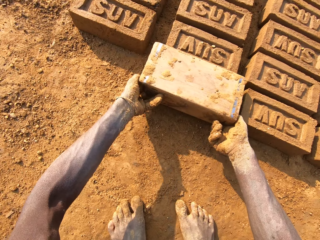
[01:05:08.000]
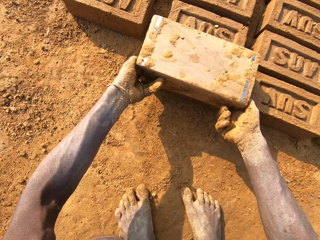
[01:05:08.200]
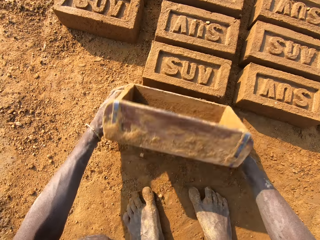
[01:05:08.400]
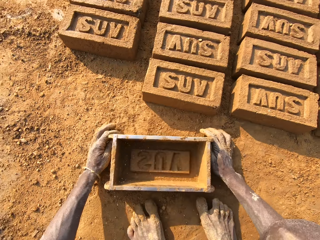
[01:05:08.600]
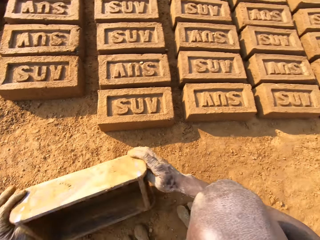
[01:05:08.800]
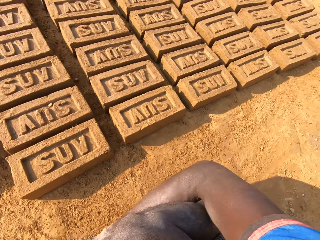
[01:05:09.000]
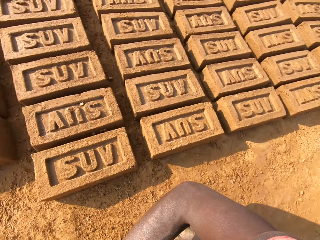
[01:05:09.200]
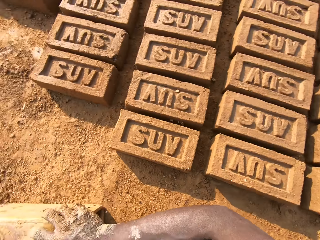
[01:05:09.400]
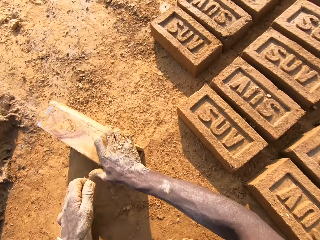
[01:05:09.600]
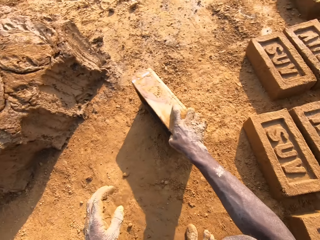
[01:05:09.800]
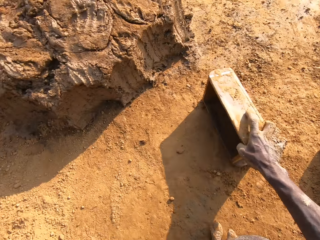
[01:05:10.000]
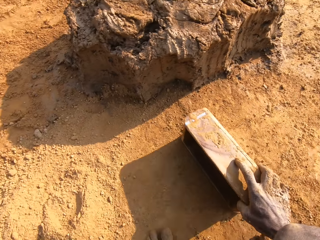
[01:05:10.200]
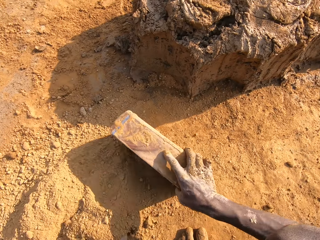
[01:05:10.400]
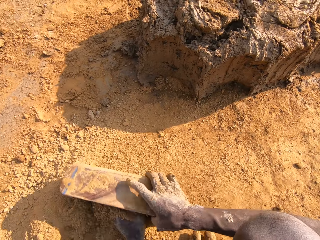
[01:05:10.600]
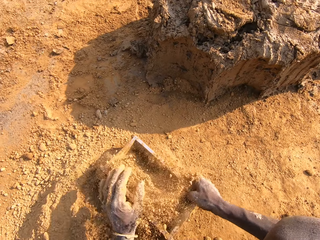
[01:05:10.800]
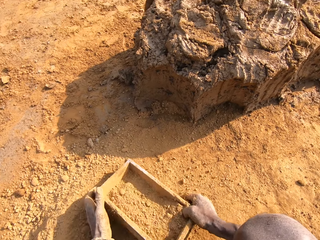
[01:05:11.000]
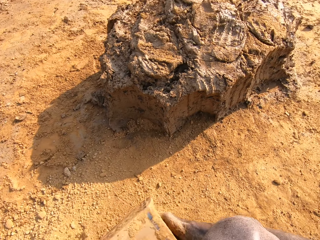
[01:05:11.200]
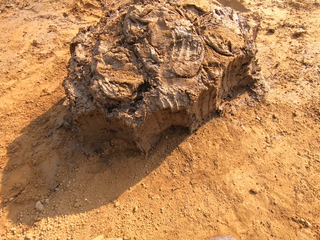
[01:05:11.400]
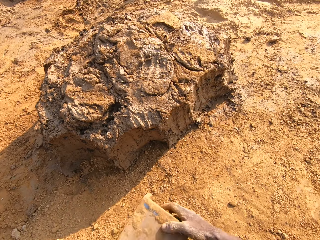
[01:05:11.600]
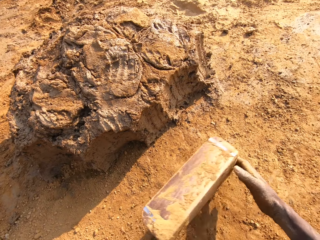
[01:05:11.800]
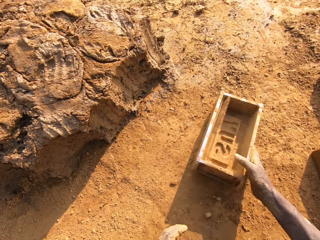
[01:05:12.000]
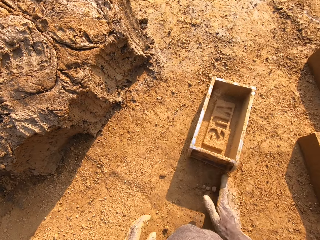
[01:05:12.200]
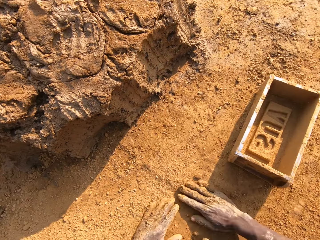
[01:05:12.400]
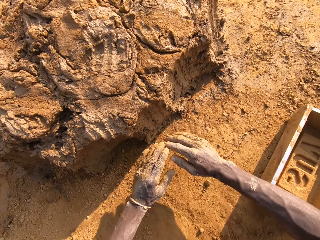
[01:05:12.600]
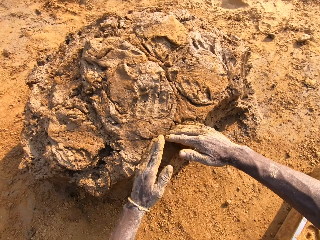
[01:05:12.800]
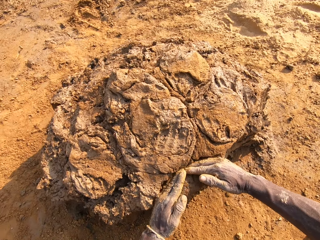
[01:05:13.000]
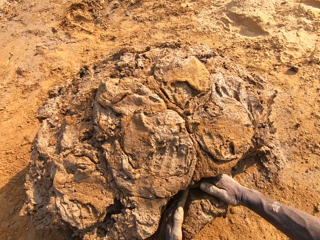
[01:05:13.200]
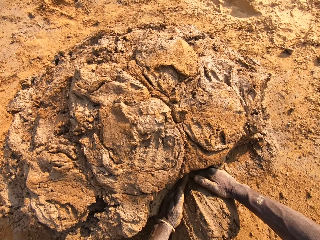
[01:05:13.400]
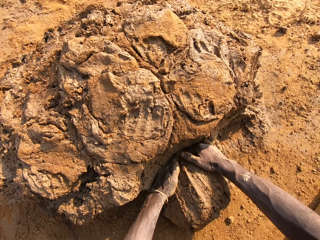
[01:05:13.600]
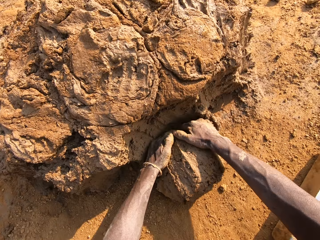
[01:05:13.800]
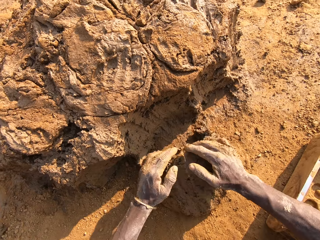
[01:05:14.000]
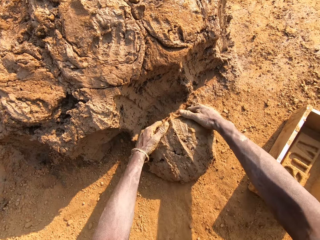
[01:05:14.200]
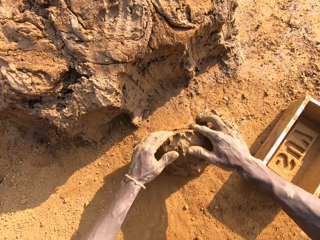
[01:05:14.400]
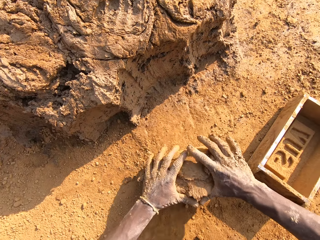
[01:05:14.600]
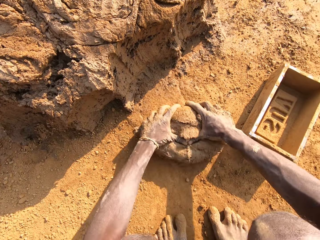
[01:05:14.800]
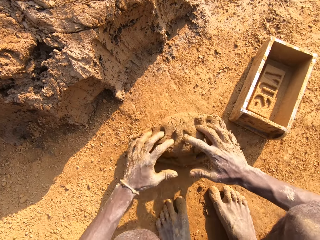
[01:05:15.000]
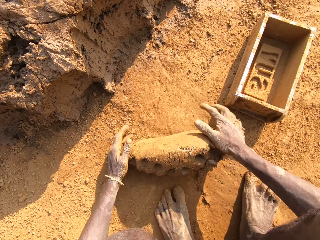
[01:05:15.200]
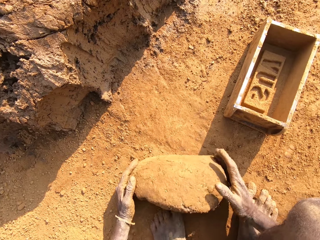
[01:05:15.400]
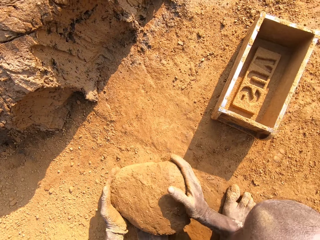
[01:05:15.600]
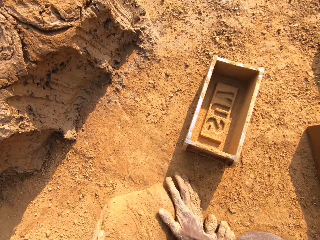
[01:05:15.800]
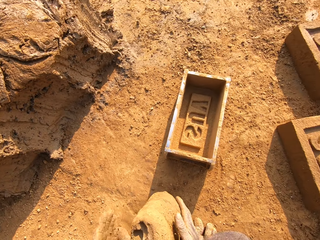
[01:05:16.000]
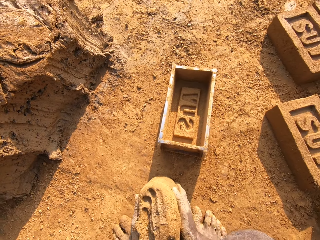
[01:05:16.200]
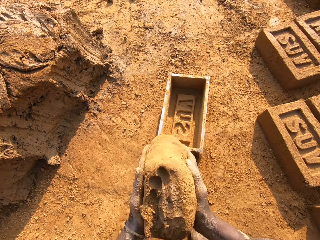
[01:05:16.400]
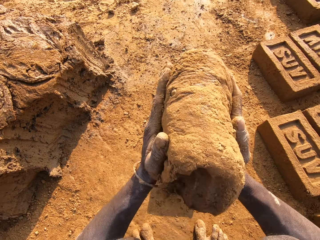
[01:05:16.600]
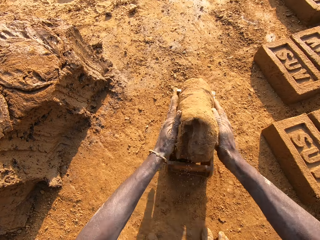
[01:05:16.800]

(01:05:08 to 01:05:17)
The camera wearer drops the wooden brick mould on the ground. He holds the brick mould and drags the brick mould on the ground. He packs sand into the brick mould with his left hand. He empties the sand from the brick mould. He pulls the brick mould. He drops the brick mould on the ground. He rubs his hands on the ground. He cuts mud with his hands. He packs clay from the clay pile with both hands. He mixes the mud with sand. He lifts the mud off the ground.

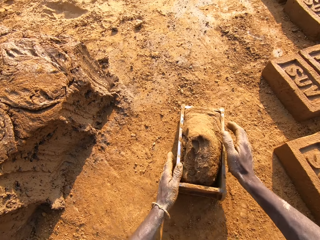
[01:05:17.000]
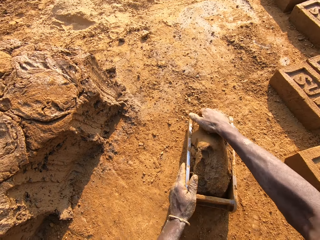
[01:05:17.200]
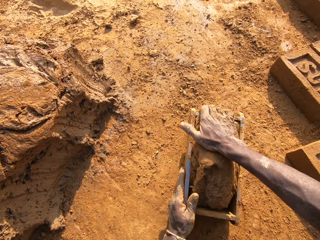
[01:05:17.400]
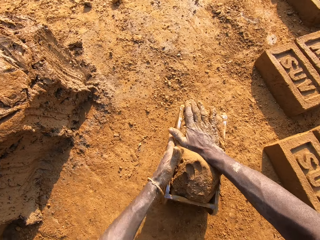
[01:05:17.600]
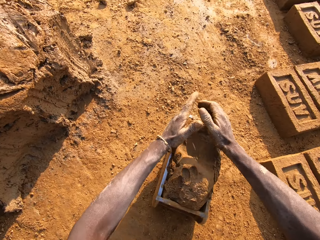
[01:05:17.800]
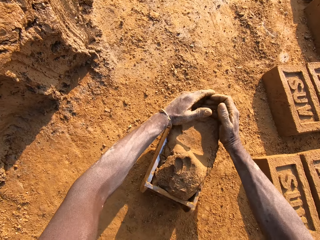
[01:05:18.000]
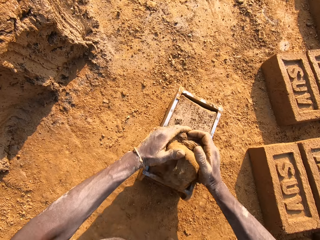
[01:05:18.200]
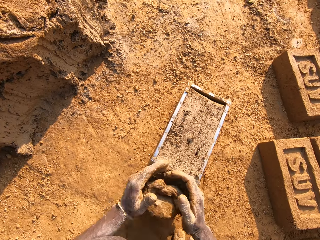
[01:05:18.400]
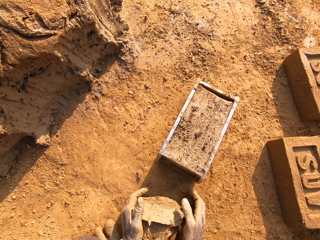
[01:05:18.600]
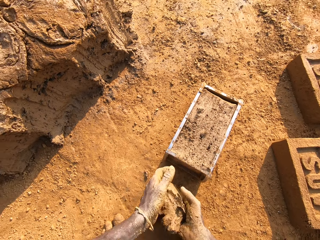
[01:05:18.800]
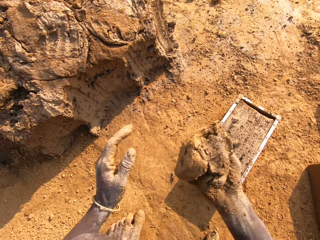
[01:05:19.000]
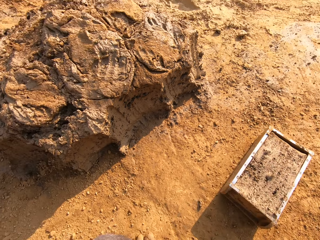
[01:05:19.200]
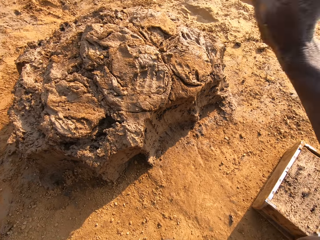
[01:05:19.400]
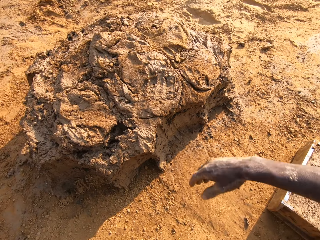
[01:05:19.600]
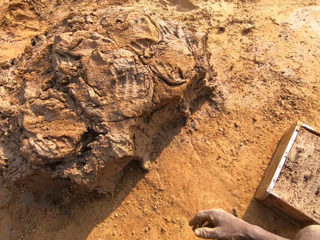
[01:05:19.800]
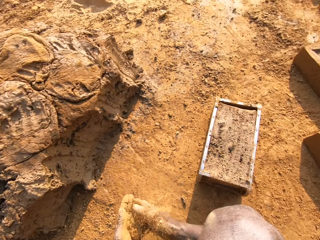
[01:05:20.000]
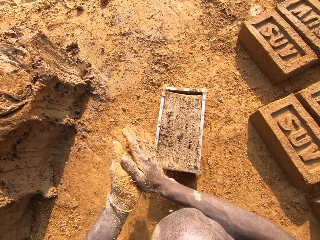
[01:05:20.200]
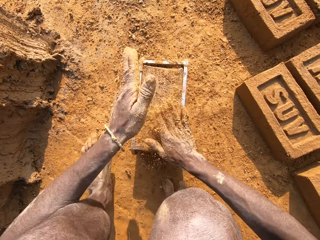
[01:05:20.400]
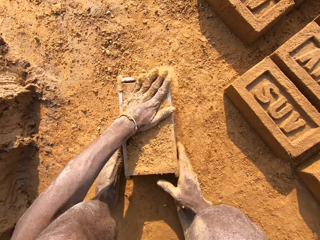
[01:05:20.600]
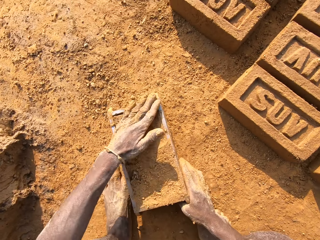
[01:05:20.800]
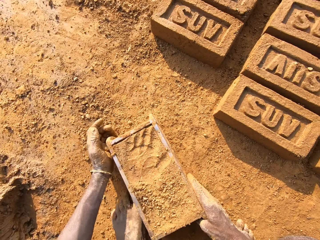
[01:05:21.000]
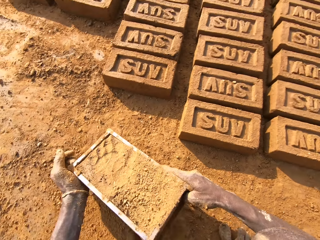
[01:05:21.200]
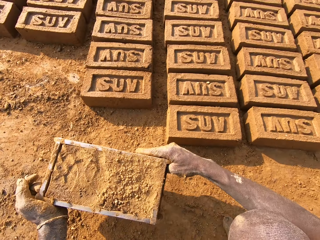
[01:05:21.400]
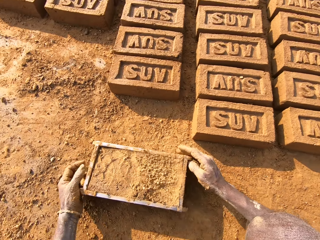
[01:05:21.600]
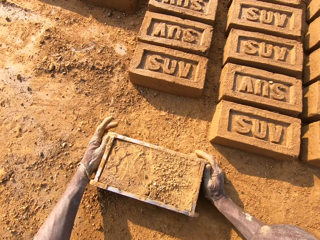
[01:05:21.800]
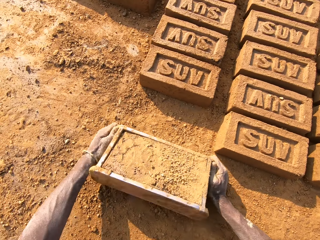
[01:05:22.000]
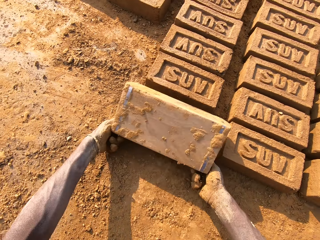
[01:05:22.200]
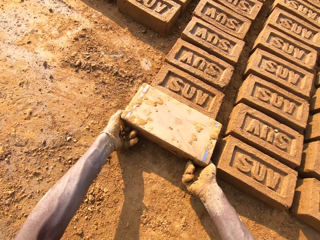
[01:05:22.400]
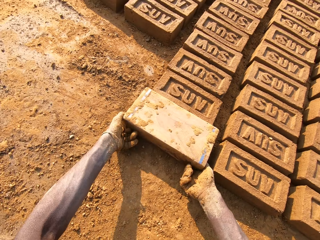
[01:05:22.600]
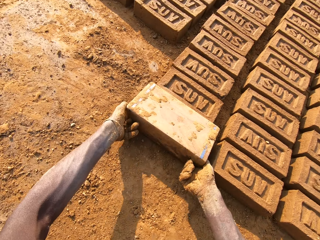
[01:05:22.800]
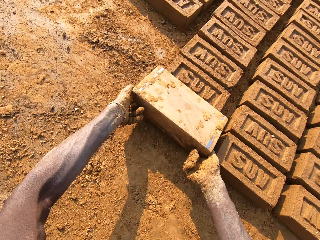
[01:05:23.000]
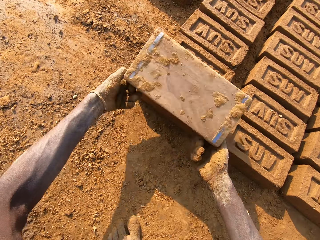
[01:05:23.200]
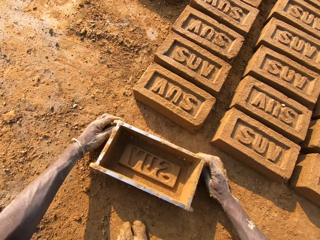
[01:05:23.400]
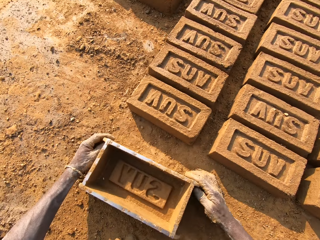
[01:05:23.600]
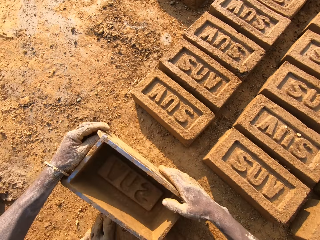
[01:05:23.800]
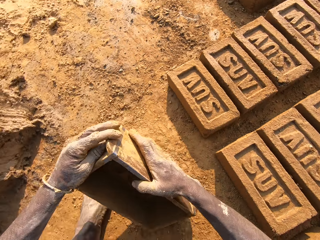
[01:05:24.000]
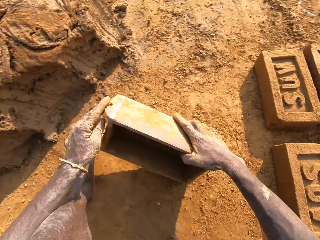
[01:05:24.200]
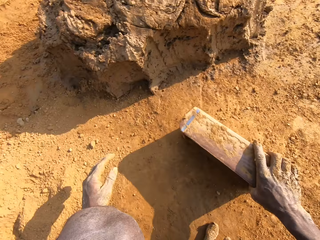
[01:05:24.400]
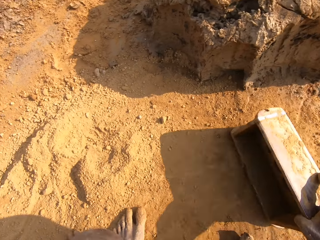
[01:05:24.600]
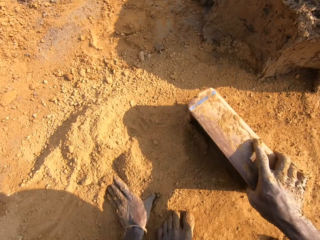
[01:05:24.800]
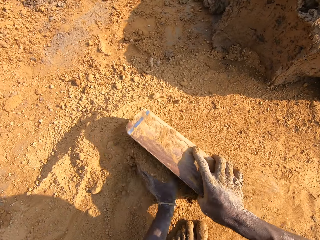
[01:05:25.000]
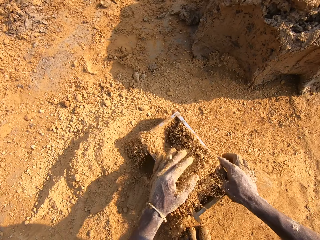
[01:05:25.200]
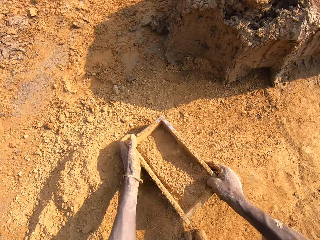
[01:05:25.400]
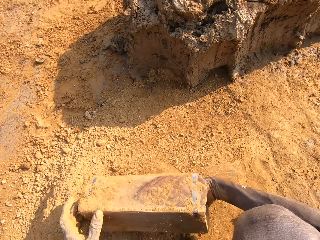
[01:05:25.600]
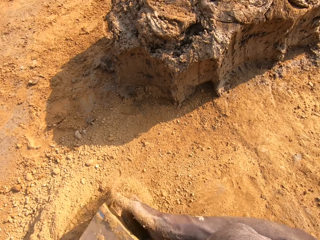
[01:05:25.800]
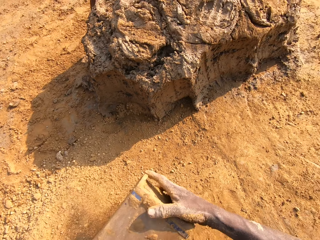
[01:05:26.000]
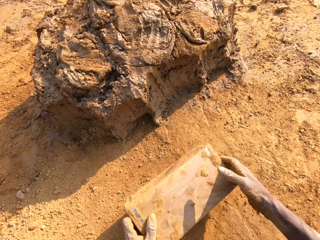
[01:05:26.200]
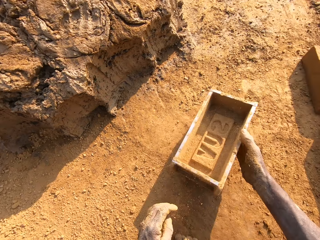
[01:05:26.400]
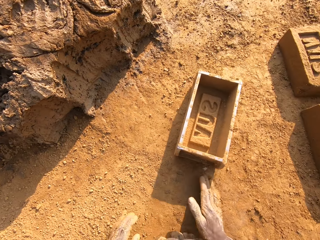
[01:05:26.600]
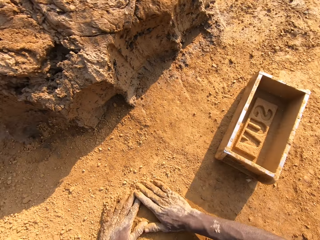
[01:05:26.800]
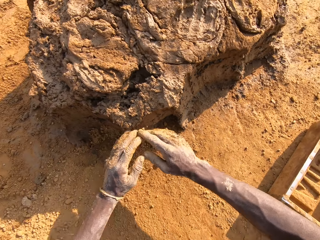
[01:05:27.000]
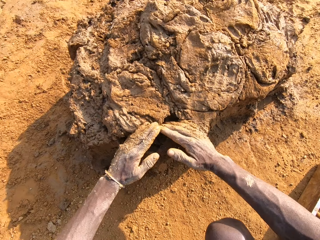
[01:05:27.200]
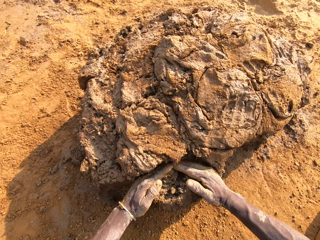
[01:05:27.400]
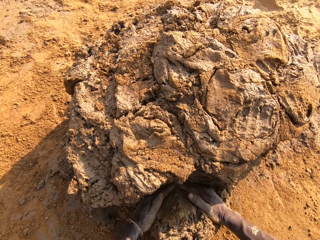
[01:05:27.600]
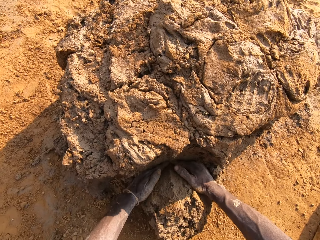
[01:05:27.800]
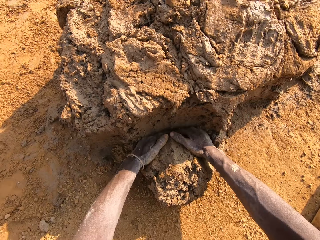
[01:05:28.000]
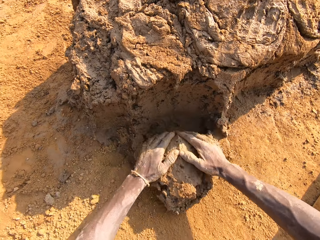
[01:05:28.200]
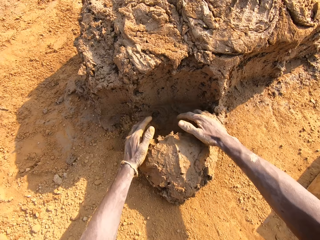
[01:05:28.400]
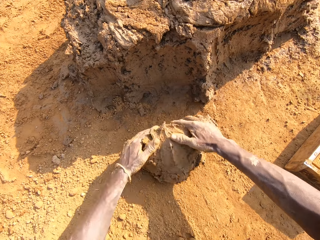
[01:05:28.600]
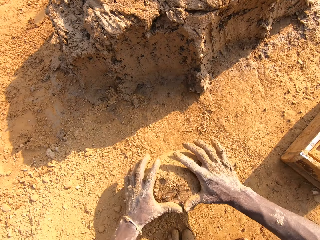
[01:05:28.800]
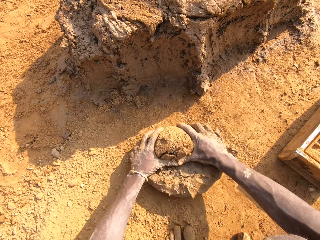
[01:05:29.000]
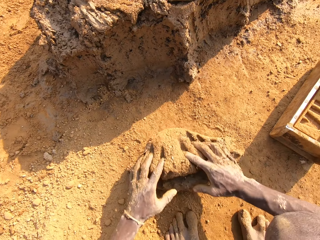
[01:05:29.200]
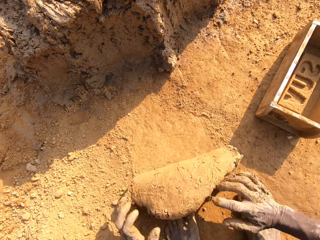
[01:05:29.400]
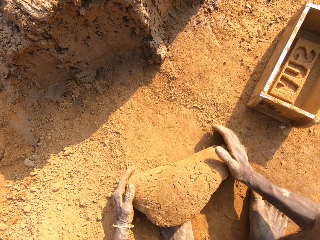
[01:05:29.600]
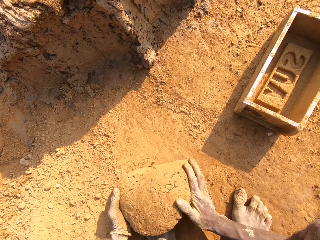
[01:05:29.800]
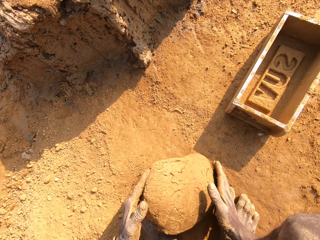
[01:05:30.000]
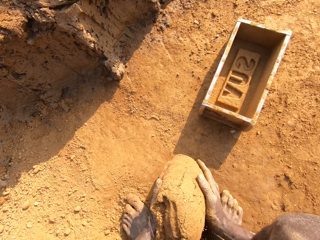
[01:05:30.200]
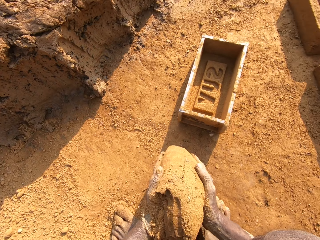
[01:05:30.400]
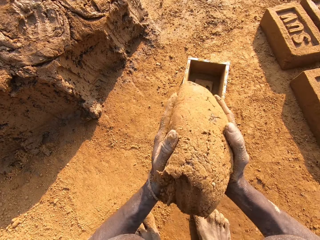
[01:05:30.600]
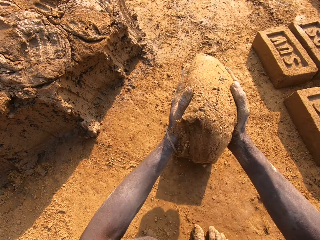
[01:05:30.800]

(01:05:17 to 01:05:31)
The camera wearer throws the clay into the wooden brick mould. He hits the brick mould against the ground. He packs excess clay from the mould with both hands. He cuts mud with his hands, puts the mud on the ground, and lifts the mud off the ground. He throws the excess clay on the clay pile. He rubs his hands against each other. He pats the clay in the brick mould with his left hand. He lifts the brick mould off the ground and hits the brick mould against the ground. He turns the brick mould over. He removes the brick from the brick mould. He drops the brick mould on the ground. He lifts the brick mould off the ground, puts the brick mould on the ground, and drags the brick mould on the ground. He packs sand into the brick mould with his left hand. He empties the sand from the brick mould. He turns the brick mould over. He pulls the brick mould. He drops the brick mould on the ground. He rubs his hands on the ground. He packs clay from the clay pile with both hands. He cuts the mud with his hands. He mixes the mud with sand. He lifts the mud off the ground.
